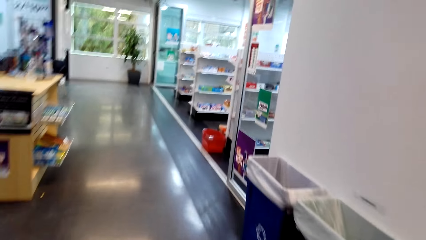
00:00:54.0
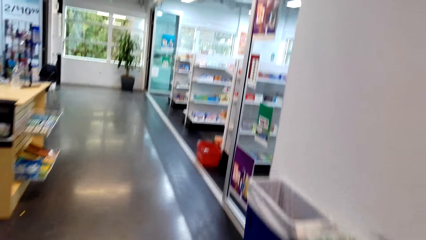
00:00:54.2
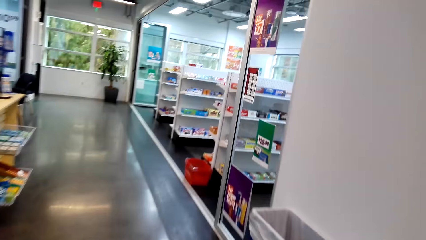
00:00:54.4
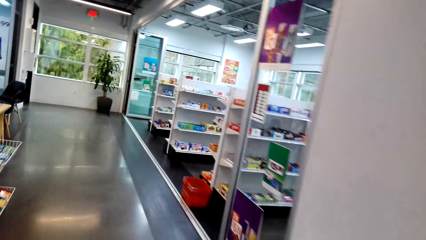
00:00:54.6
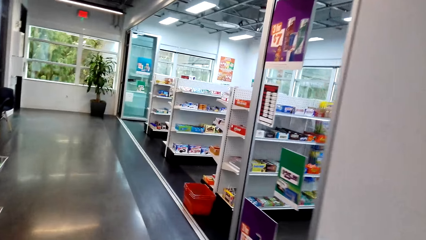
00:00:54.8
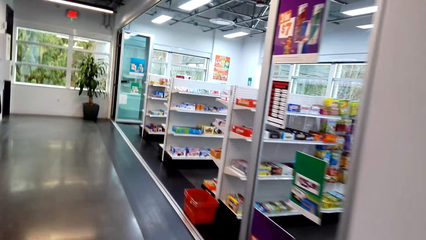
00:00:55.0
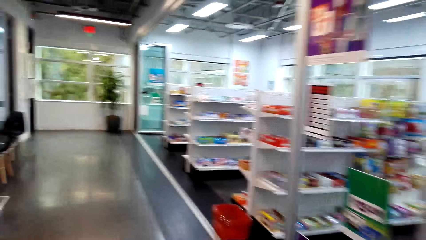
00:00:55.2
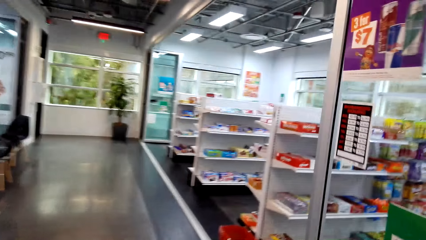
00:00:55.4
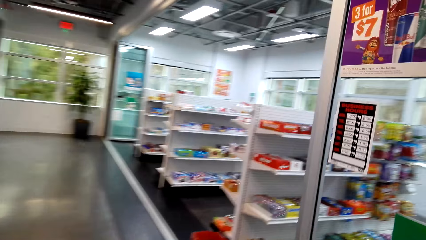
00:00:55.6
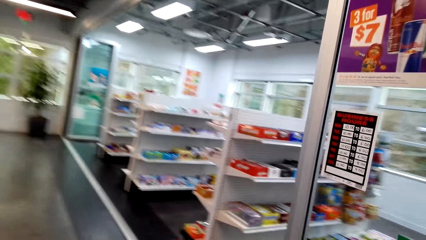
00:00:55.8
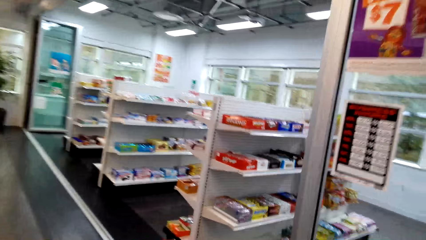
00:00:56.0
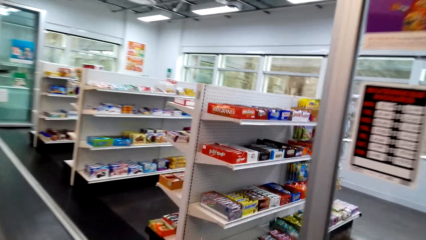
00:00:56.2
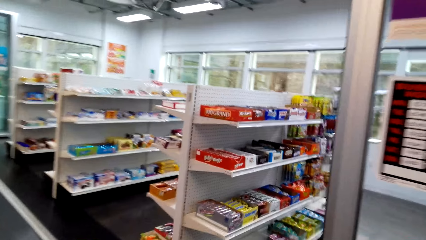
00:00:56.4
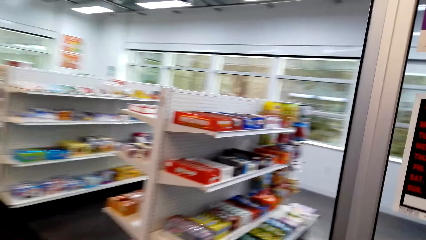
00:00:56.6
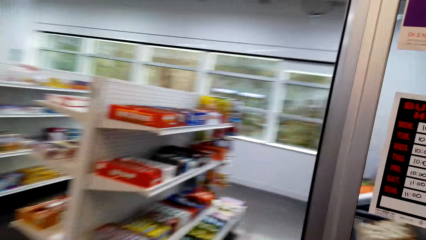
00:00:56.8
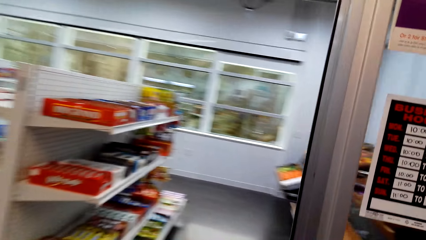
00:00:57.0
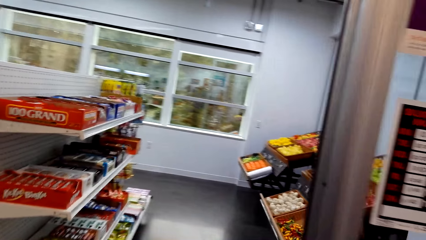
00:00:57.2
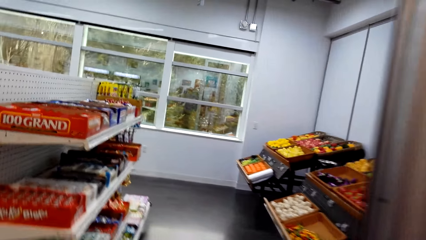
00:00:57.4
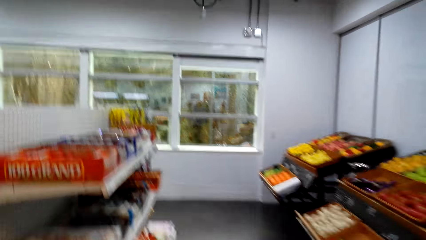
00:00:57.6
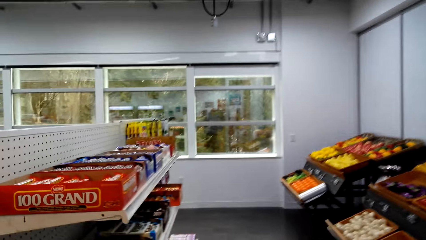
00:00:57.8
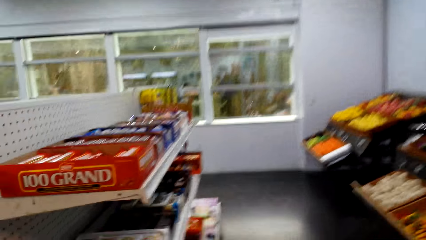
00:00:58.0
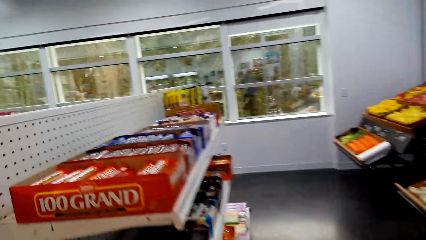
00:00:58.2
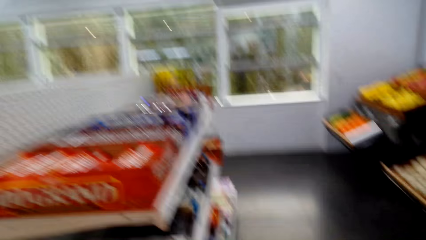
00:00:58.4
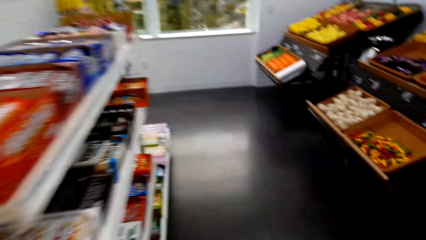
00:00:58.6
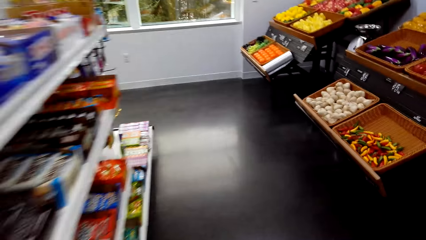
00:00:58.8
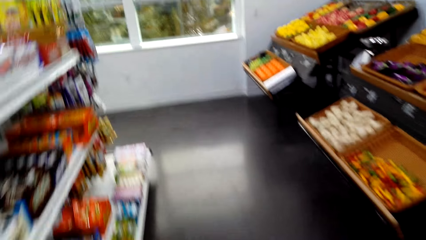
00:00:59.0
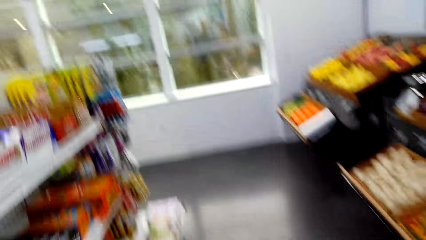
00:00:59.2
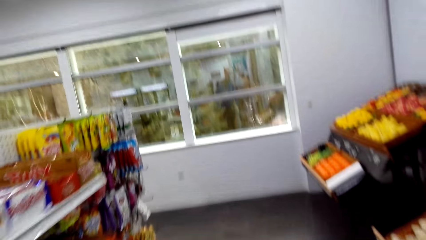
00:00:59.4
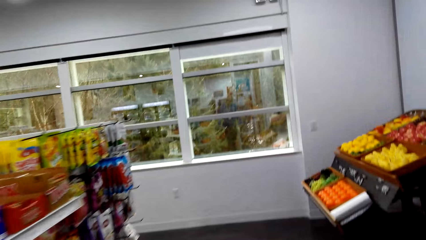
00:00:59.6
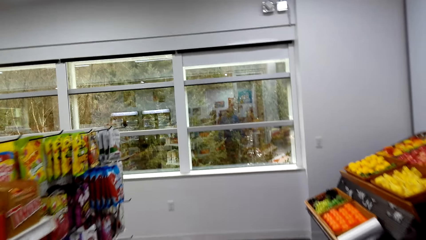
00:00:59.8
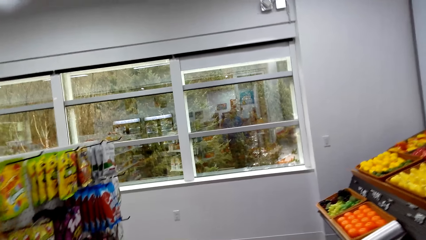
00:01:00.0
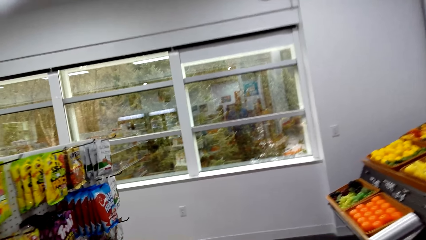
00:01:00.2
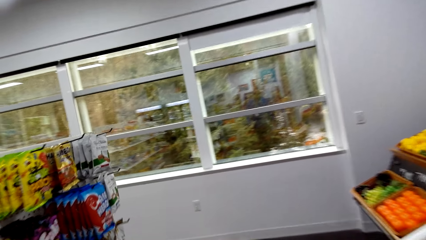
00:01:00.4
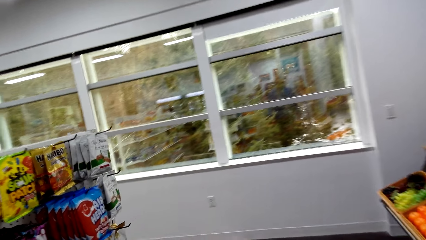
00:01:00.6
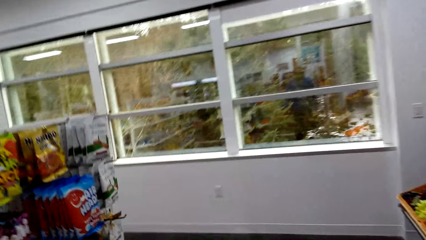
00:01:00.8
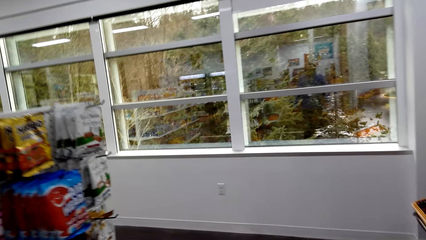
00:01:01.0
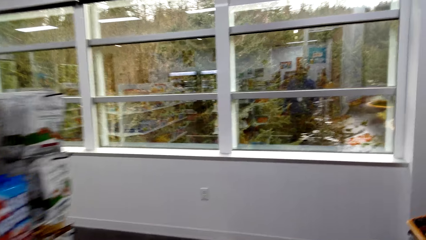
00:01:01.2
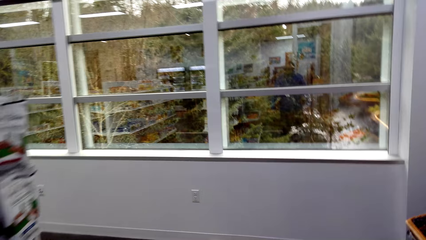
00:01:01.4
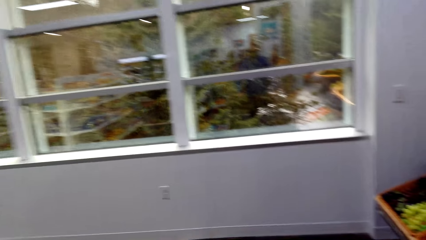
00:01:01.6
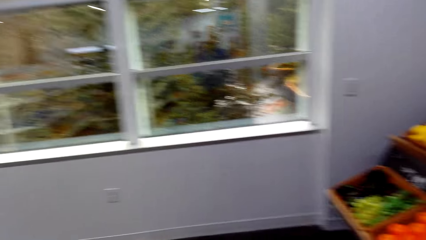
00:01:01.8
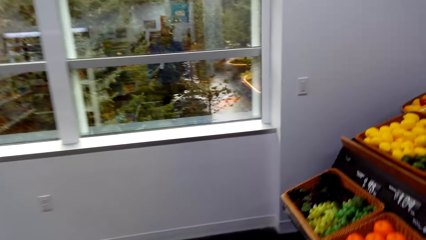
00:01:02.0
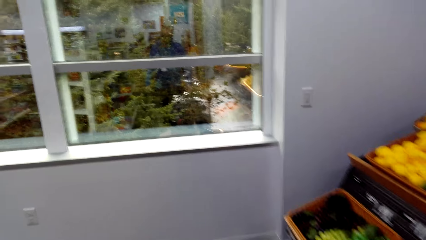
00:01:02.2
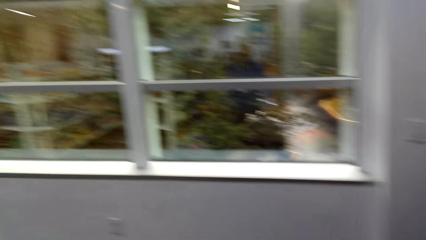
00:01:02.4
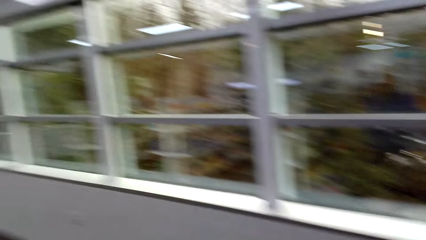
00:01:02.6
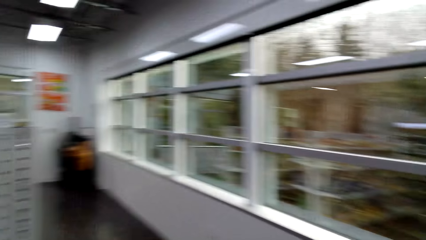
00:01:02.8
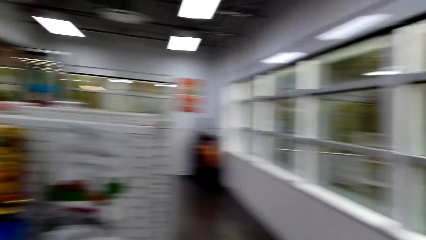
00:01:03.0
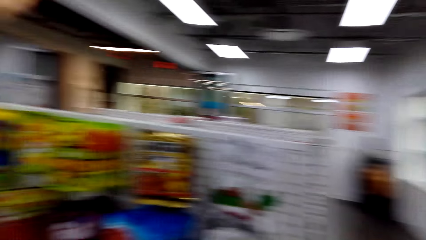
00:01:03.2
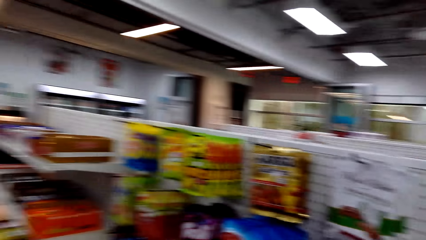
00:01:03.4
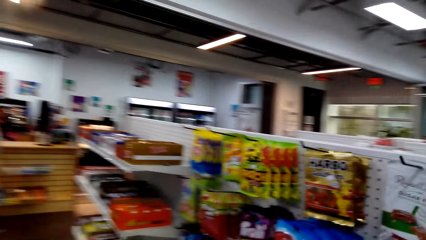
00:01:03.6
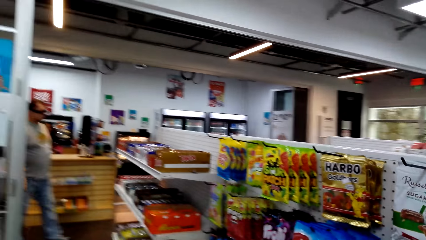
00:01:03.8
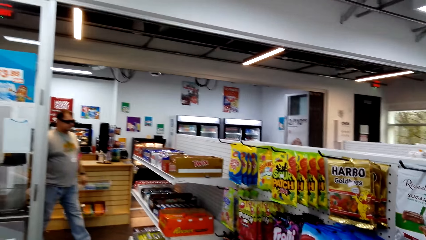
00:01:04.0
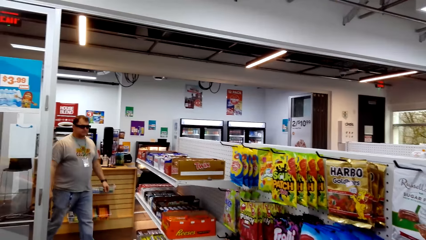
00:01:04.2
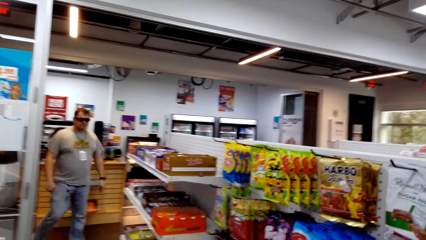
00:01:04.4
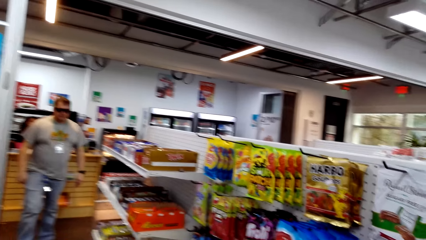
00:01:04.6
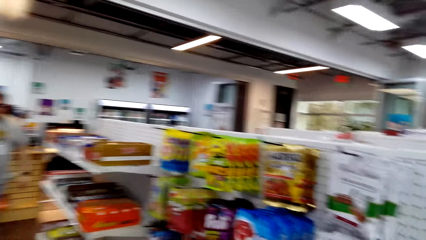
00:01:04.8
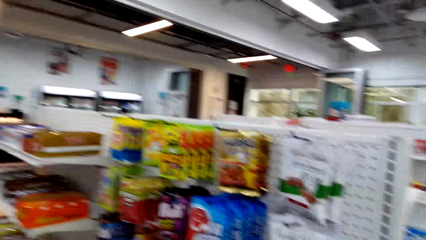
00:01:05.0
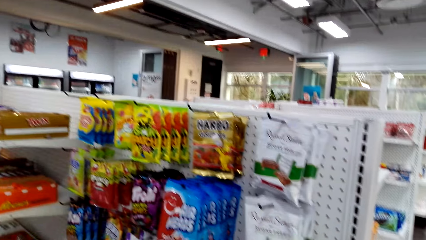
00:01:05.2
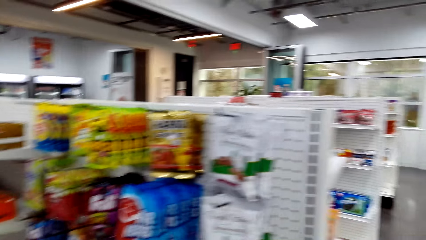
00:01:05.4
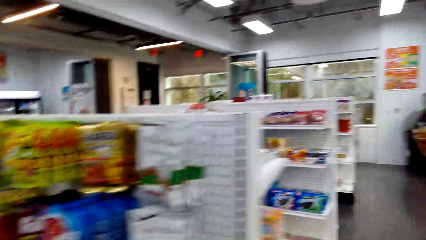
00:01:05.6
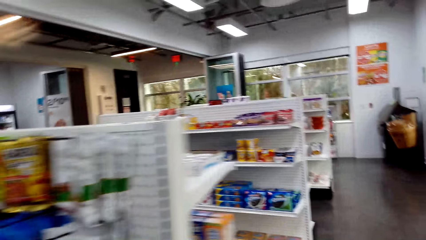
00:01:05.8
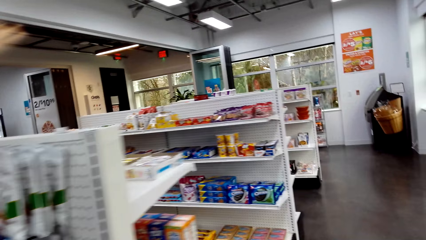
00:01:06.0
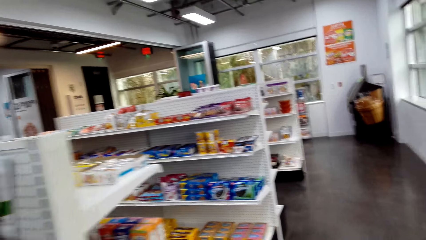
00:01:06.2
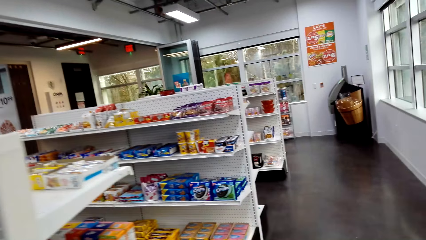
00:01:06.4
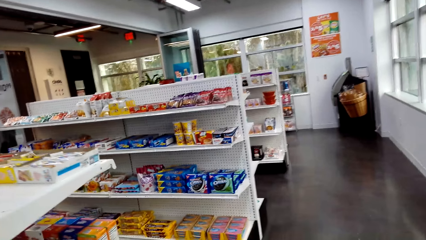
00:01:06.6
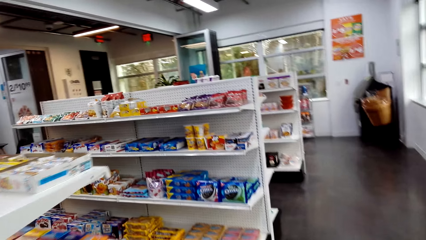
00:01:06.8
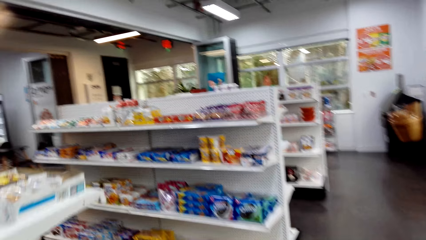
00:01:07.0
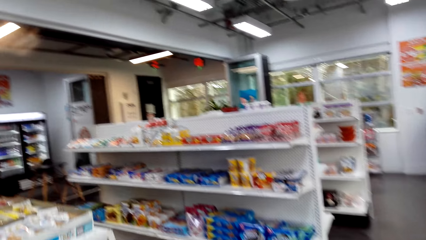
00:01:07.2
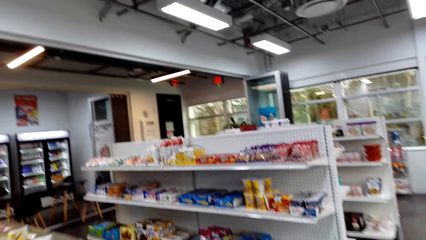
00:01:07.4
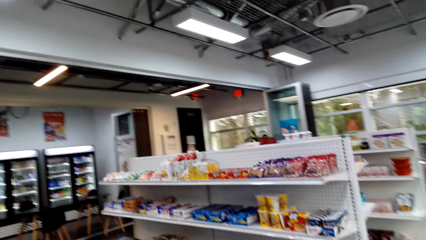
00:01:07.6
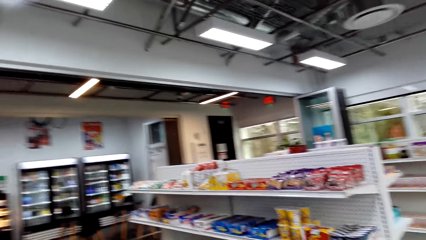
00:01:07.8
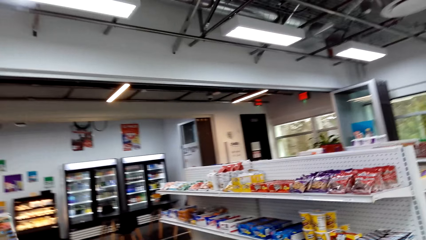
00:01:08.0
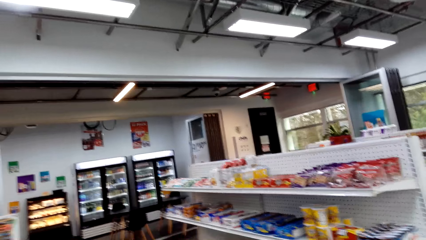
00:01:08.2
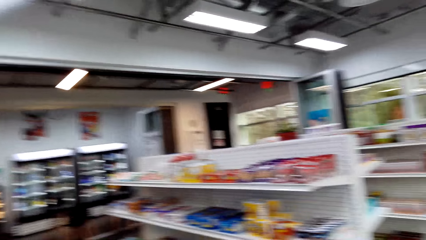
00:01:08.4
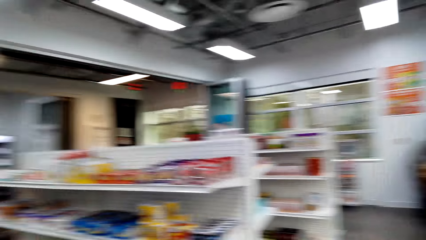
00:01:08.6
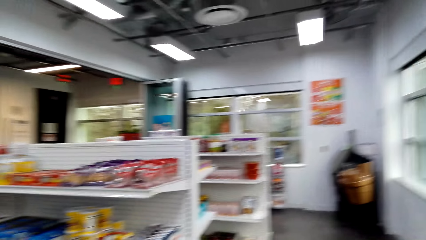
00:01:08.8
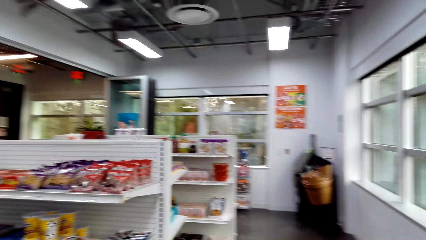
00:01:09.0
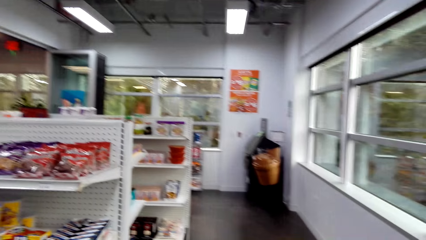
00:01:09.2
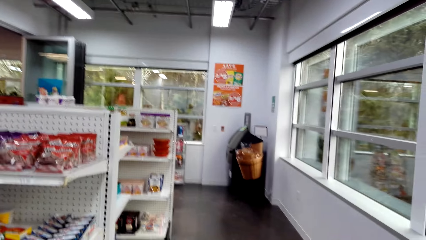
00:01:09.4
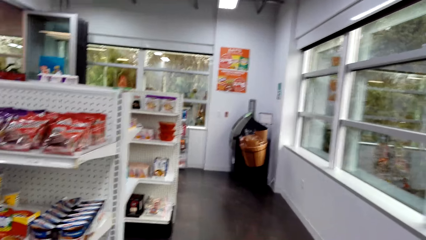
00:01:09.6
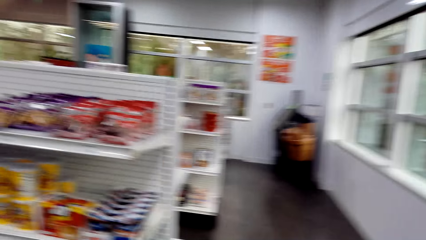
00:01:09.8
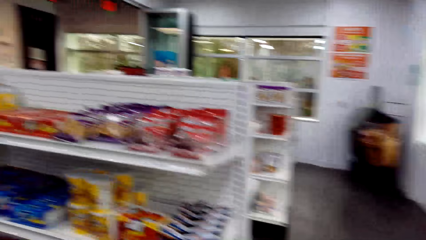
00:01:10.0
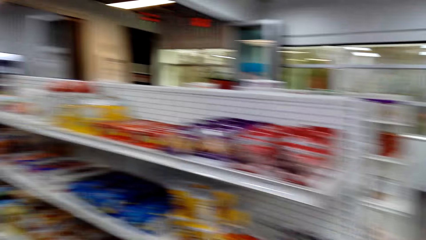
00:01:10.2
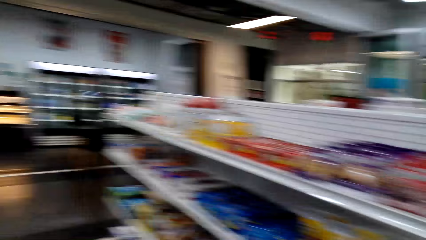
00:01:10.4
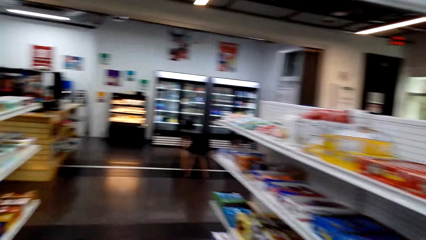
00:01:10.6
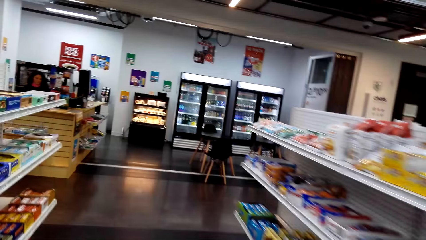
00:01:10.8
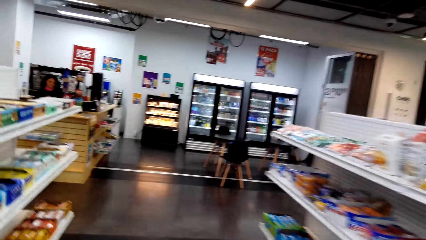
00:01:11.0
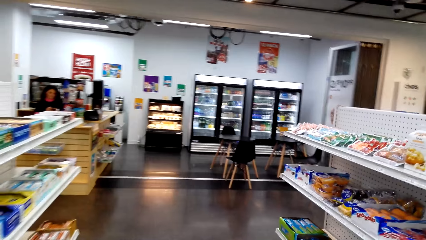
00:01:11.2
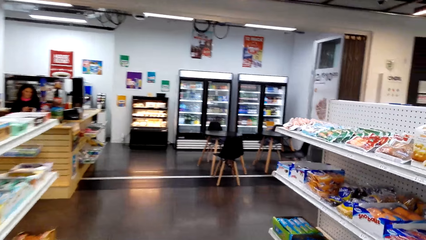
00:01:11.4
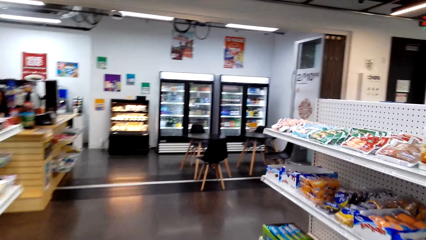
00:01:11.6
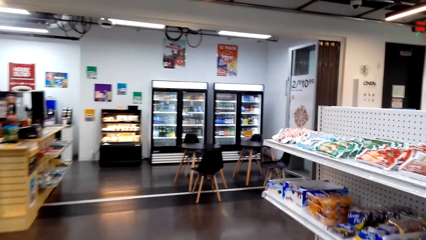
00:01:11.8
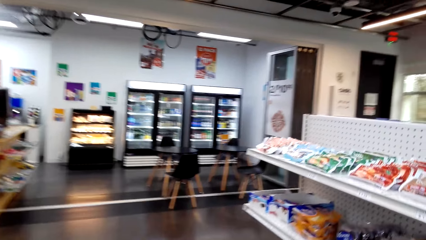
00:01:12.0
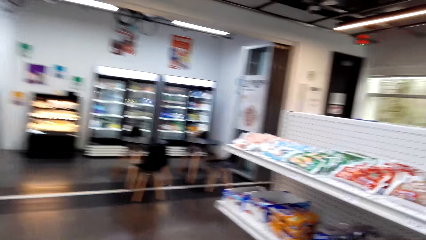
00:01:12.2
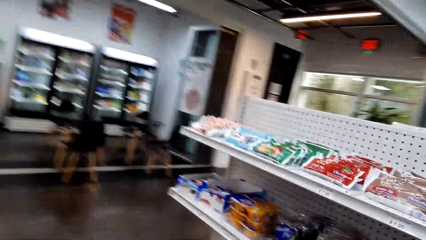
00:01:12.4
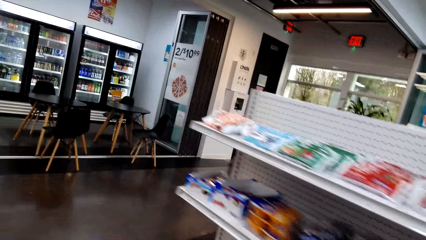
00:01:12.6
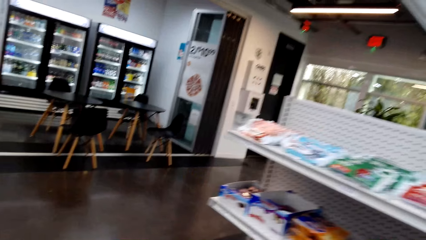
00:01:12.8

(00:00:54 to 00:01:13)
The camera wearer turns towards the fruit shelves. They turn around the shelves.
